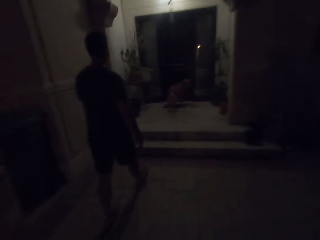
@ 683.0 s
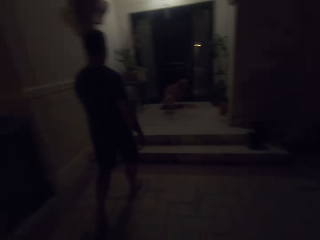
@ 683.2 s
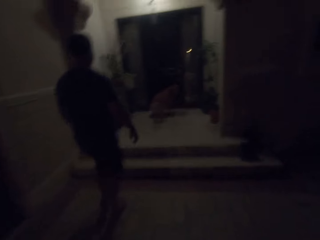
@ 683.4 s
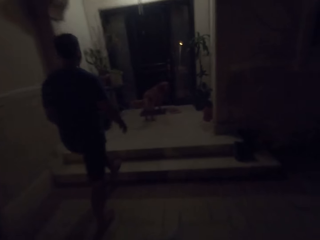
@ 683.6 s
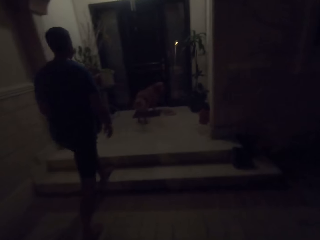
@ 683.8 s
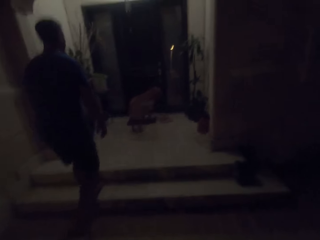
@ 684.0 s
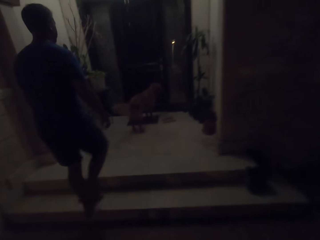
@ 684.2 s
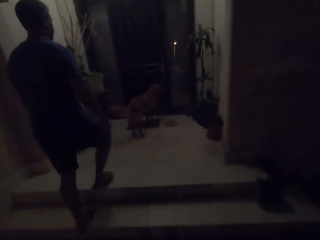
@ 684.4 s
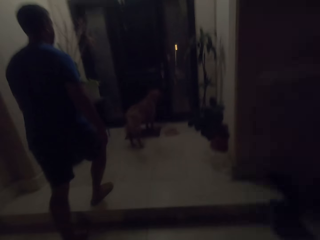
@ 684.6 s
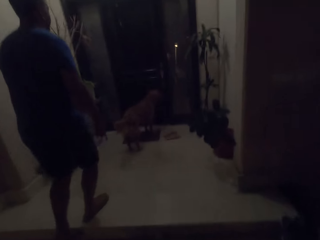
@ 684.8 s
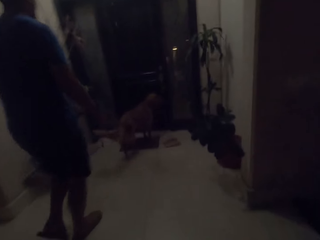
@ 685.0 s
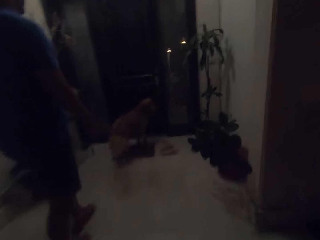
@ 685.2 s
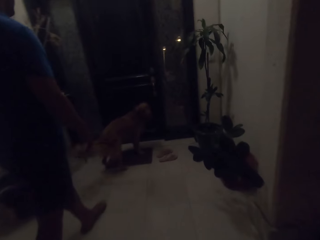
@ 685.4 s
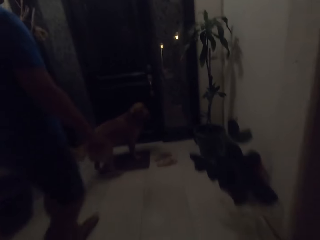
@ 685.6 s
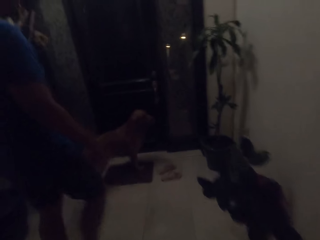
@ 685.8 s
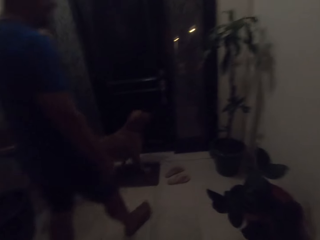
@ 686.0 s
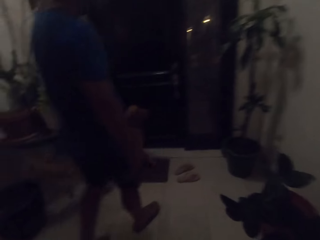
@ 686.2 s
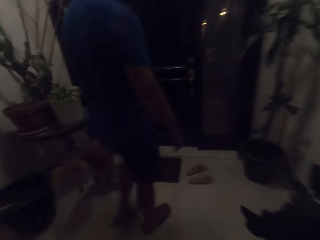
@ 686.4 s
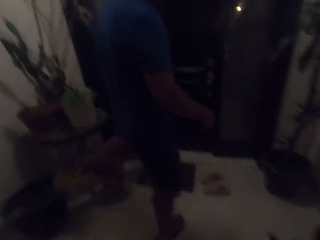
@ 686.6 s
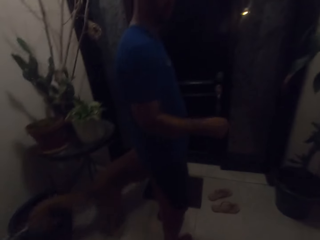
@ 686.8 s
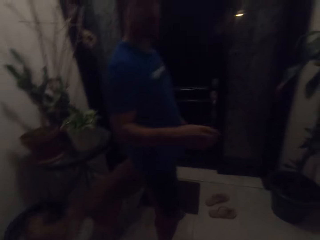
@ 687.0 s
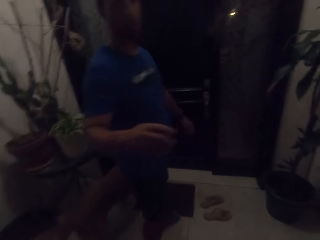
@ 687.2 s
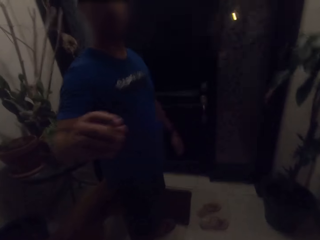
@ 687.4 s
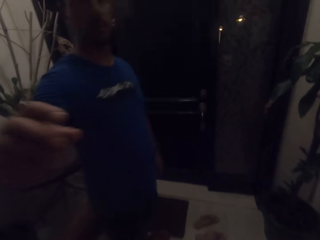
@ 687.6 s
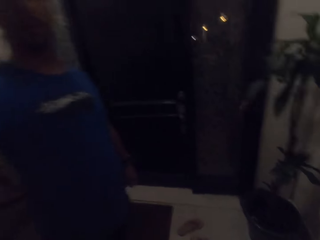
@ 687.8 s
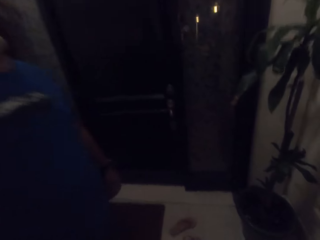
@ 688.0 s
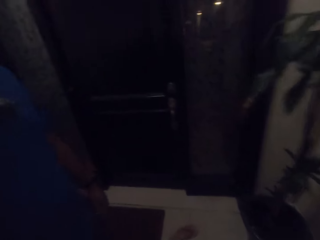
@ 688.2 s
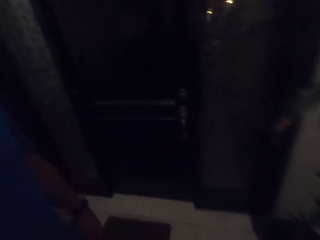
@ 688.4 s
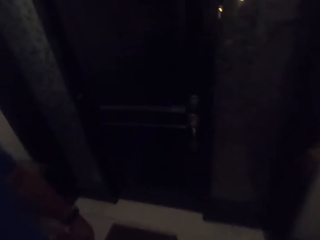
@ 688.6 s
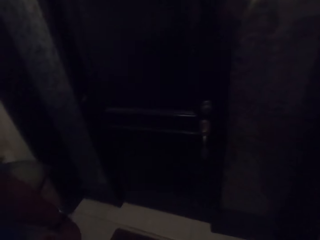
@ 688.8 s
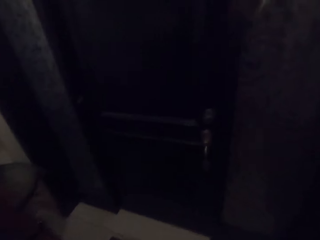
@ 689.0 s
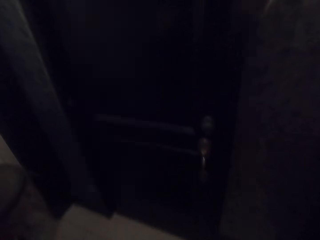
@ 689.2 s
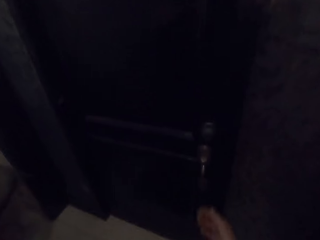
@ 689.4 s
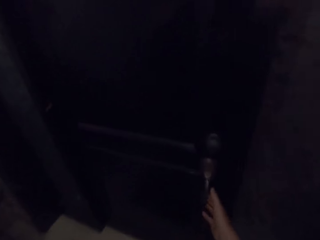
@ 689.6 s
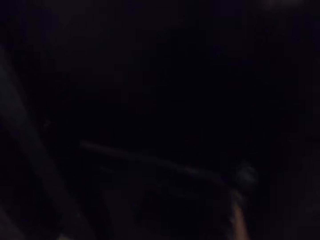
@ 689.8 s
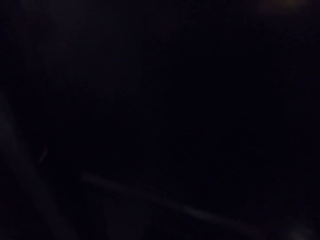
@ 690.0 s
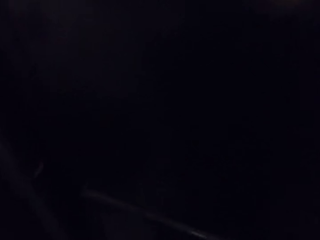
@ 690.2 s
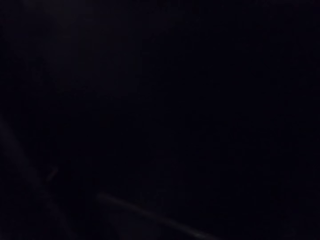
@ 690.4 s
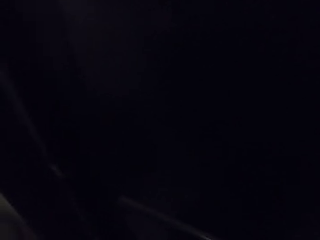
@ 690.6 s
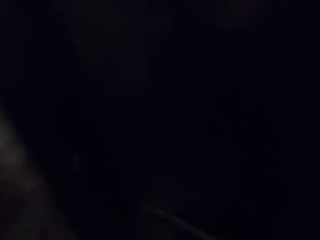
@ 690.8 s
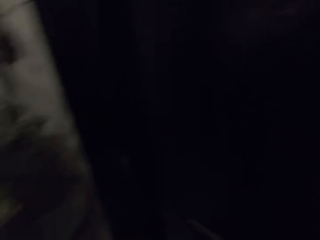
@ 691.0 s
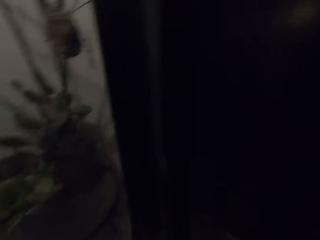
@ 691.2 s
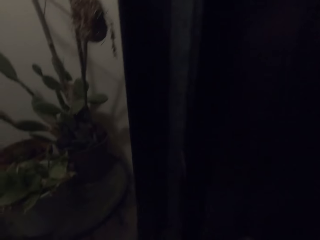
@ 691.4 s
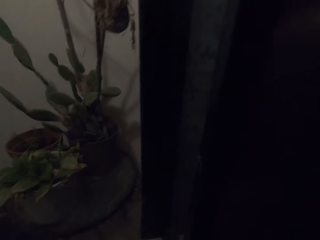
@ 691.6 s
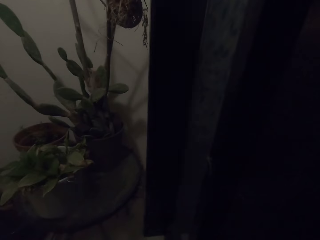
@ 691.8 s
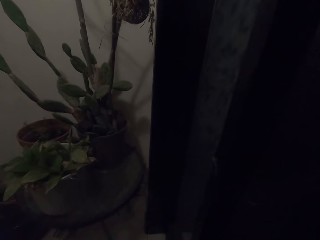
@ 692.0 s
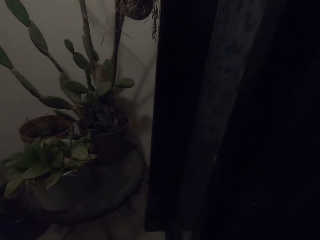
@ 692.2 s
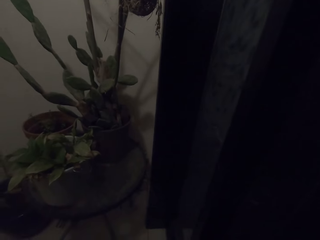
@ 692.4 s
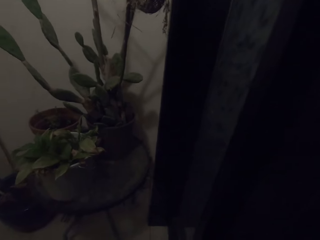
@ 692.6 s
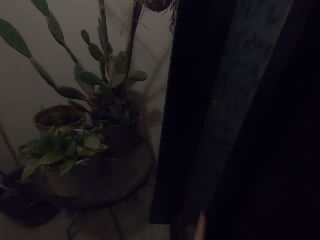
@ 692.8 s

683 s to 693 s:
A person enters the house. The camera wearer enters the house. The person stares at the camera wearer. The camera wearer opens the door.

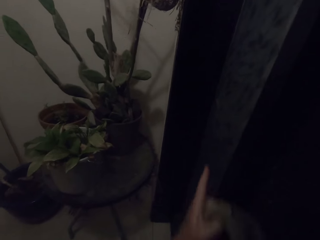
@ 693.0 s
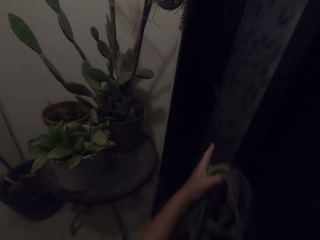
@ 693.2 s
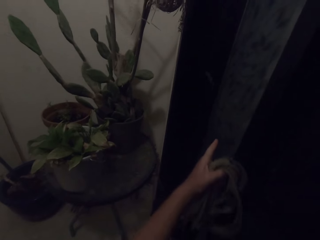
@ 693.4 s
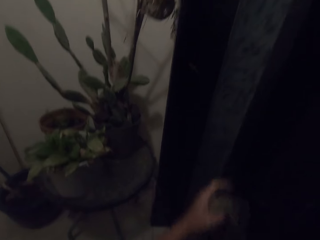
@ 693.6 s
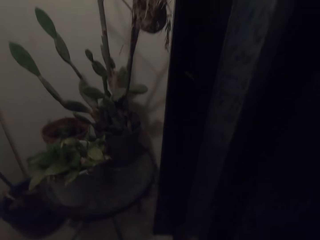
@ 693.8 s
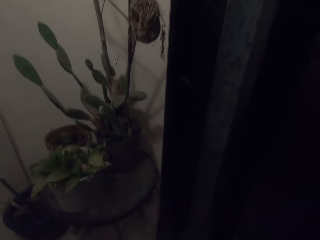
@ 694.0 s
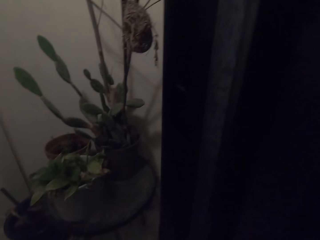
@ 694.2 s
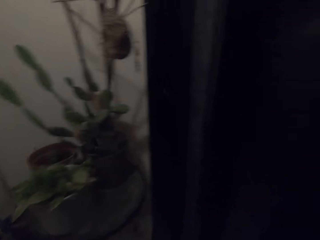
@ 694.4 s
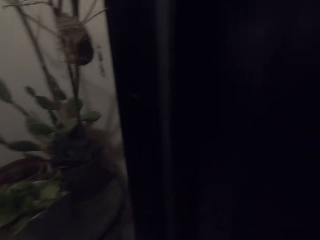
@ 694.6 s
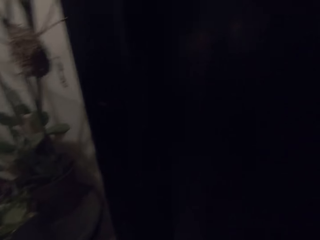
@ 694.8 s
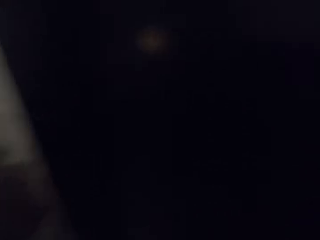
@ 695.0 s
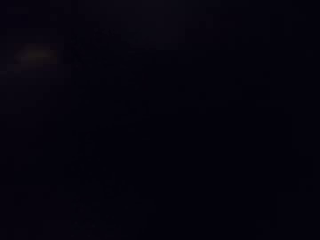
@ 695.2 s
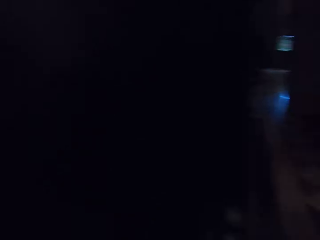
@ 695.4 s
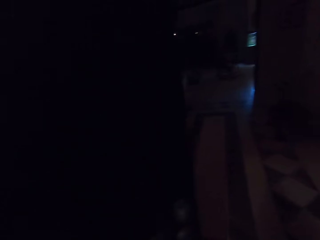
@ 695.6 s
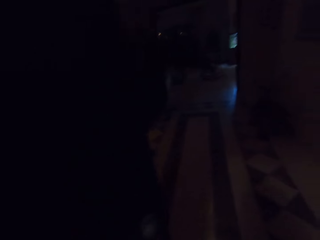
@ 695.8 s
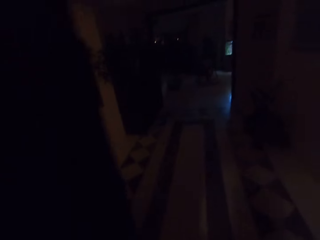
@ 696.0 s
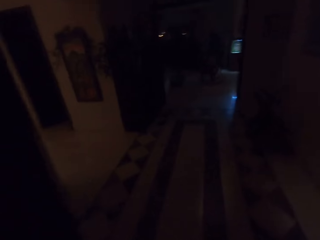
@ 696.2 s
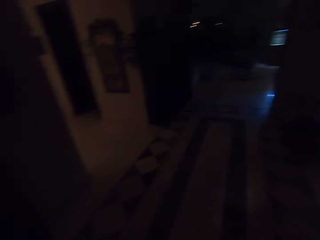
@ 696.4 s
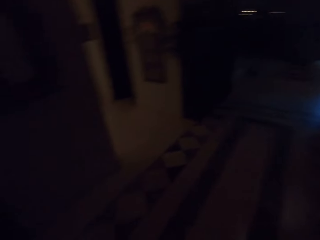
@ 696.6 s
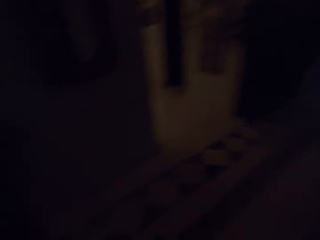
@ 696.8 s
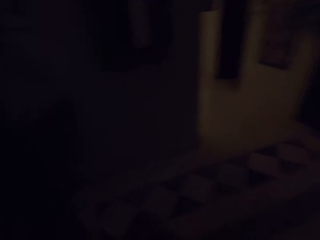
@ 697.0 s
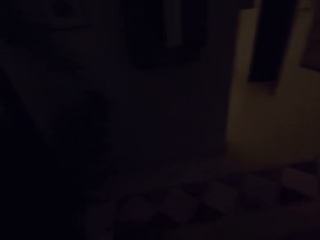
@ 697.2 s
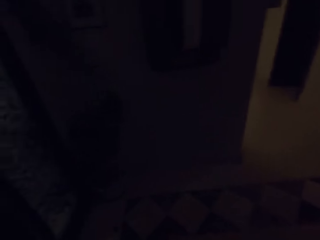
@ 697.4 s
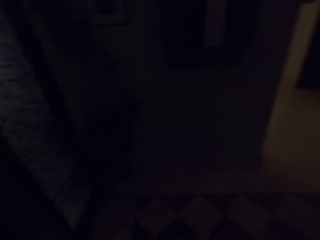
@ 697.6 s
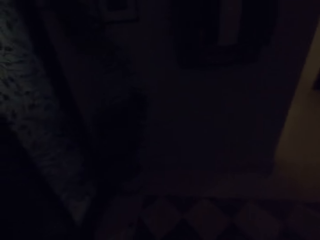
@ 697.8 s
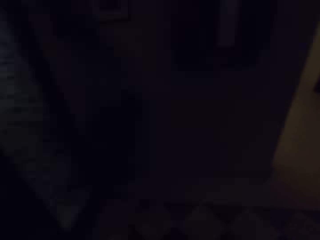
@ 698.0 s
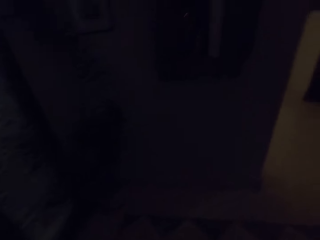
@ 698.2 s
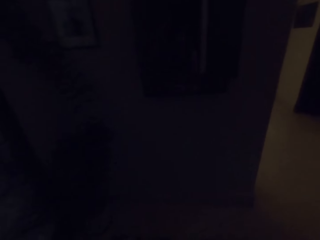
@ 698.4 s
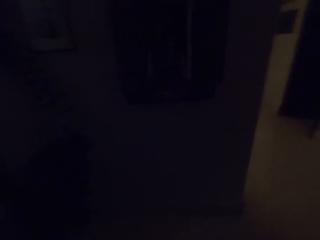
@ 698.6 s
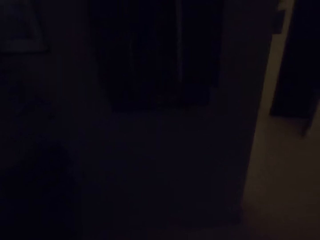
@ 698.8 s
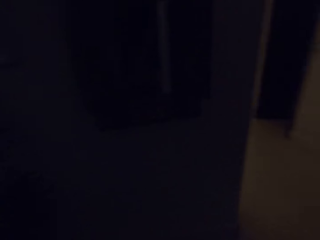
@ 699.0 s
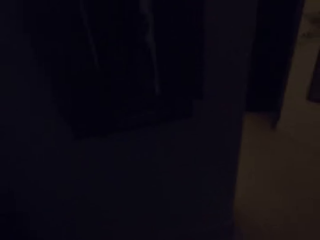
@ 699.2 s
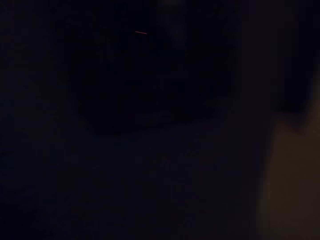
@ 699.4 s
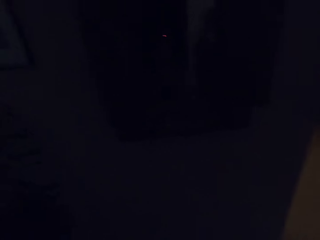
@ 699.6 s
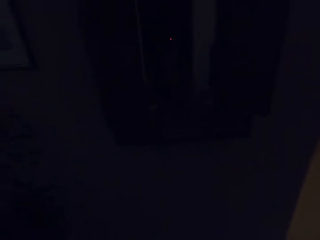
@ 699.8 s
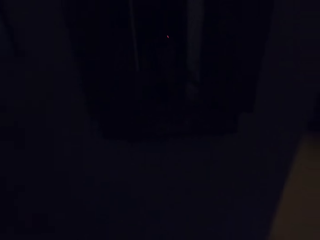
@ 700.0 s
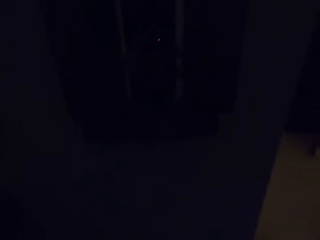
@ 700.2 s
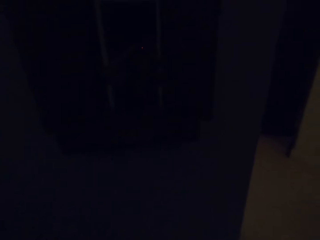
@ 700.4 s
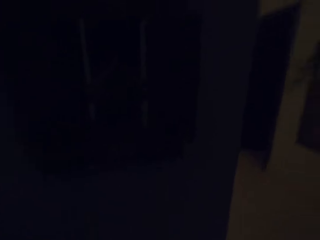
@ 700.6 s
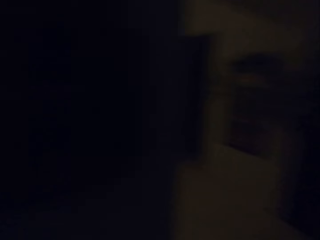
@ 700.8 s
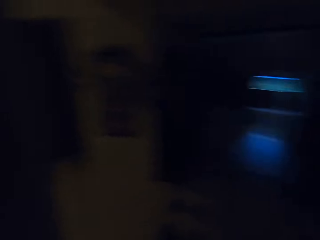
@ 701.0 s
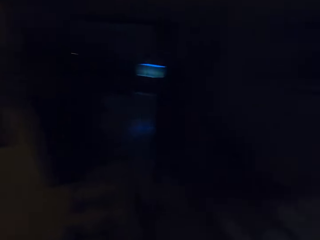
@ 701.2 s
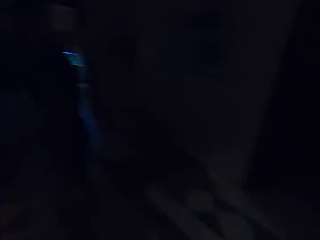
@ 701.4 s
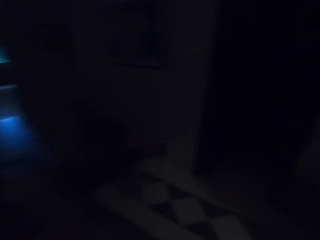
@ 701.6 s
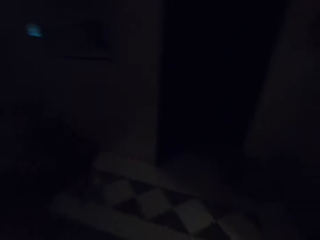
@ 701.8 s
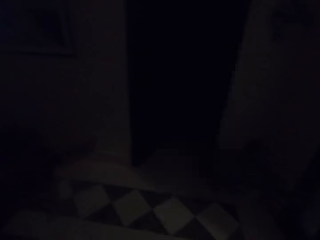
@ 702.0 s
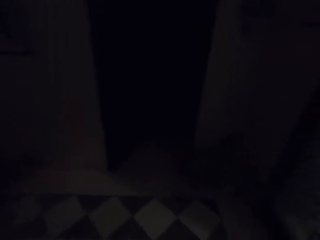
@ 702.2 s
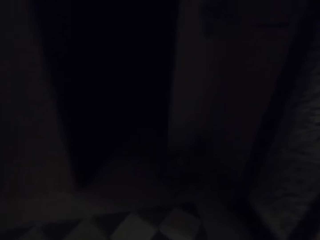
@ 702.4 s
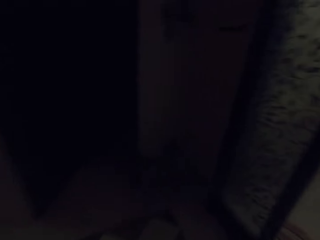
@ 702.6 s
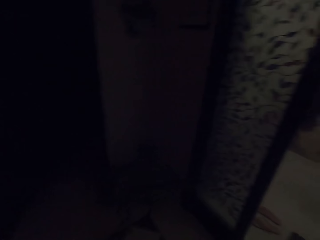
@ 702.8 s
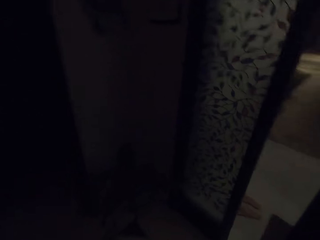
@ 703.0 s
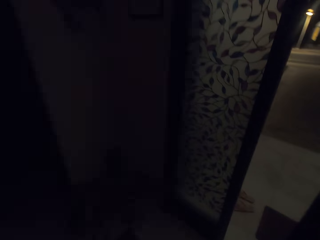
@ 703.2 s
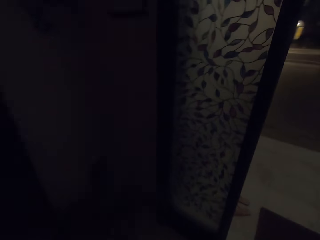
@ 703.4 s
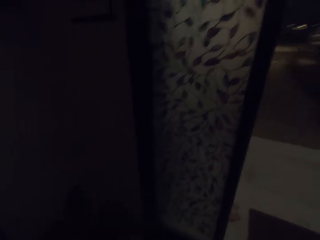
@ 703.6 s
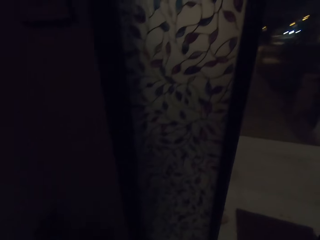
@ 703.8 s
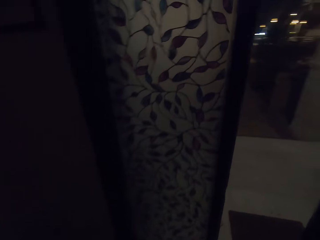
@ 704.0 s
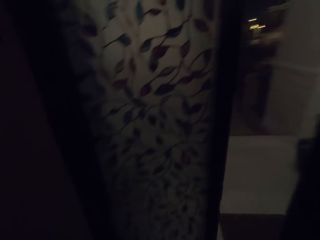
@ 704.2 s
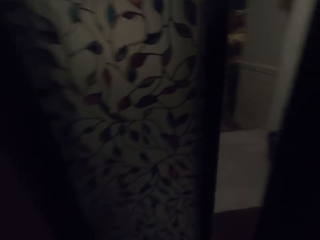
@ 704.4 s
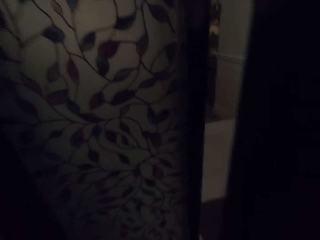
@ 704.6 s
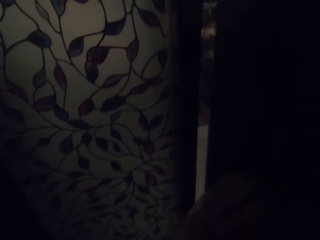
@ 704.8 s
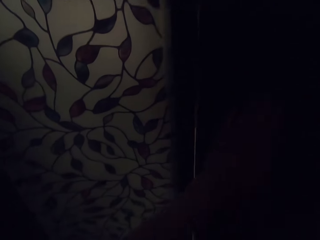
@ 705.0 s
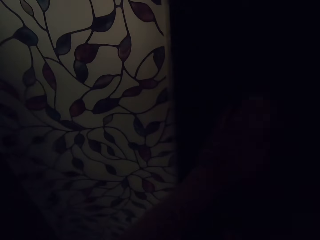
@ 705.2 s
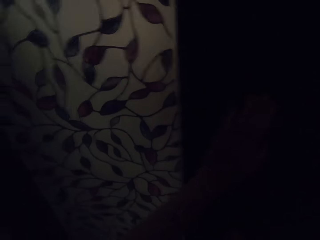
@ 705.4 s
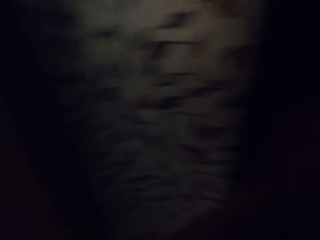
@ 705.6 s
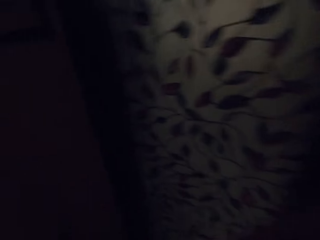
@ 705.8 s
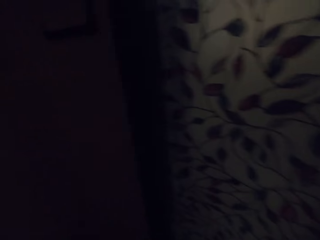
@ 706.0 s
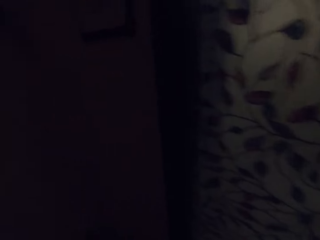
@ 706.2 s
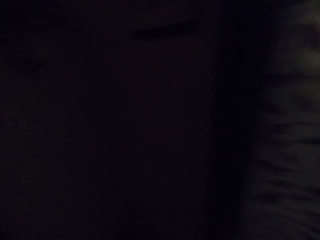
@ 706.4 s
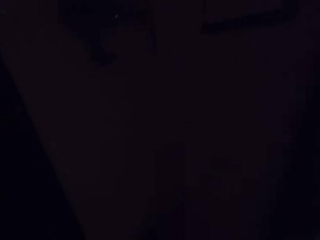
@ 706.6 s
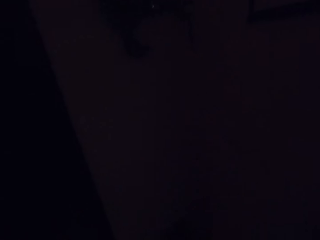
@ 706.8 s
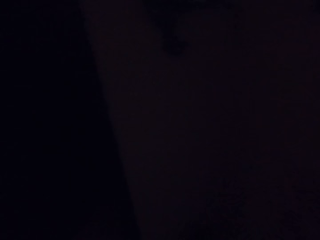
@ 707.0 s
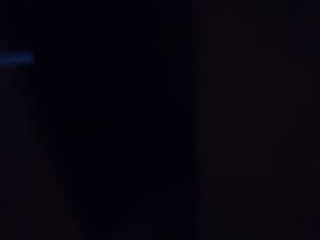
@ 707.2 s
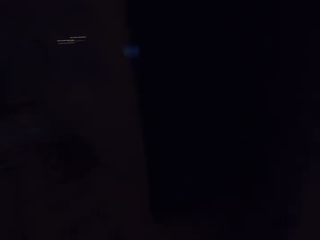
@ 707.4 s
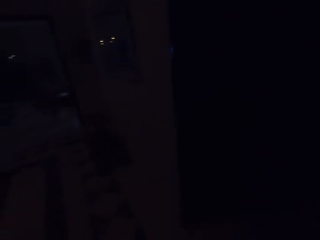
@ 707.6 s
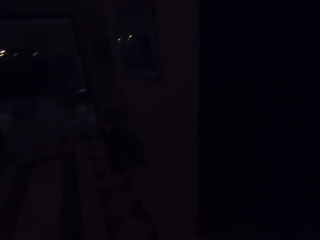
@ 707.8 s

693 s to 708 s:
The camera wearer stares at the potted plant. They walk in the apartment. They open the door. They walk around the apartment. They close the door. They walk around the apartment.
